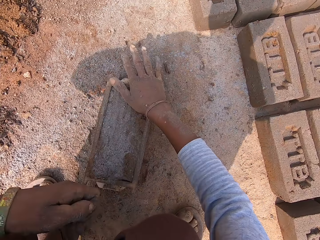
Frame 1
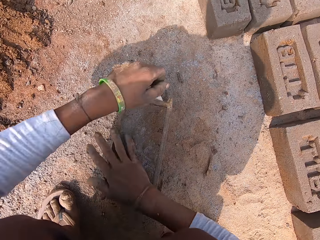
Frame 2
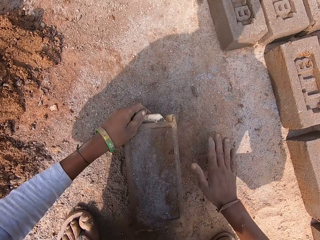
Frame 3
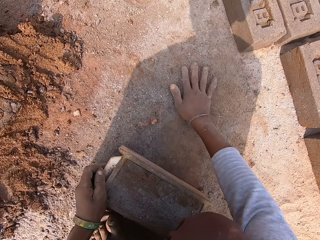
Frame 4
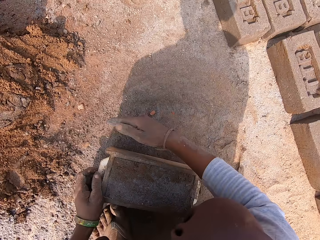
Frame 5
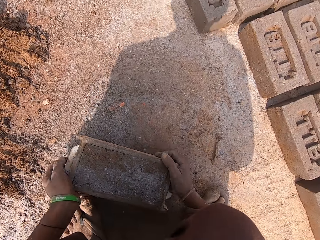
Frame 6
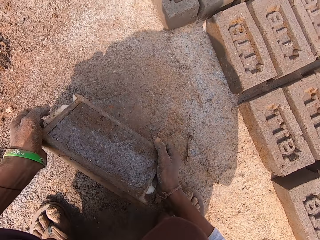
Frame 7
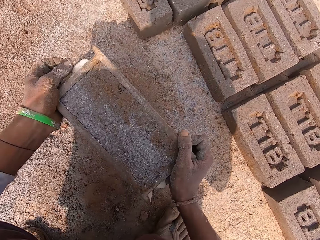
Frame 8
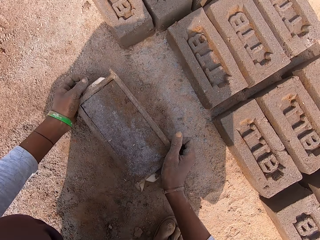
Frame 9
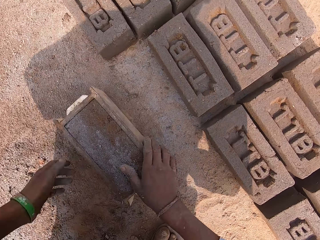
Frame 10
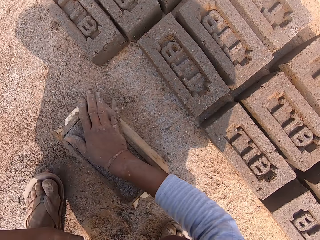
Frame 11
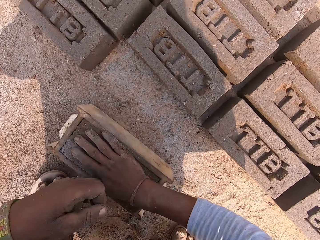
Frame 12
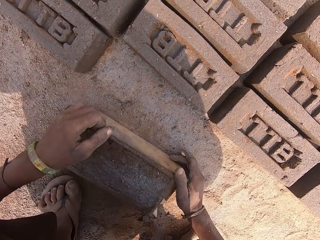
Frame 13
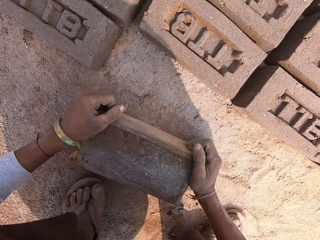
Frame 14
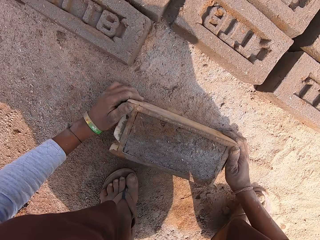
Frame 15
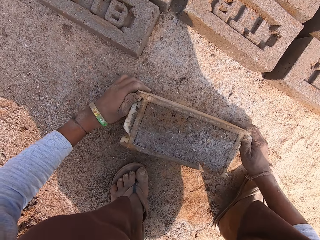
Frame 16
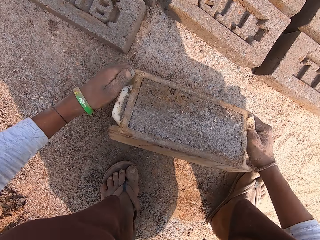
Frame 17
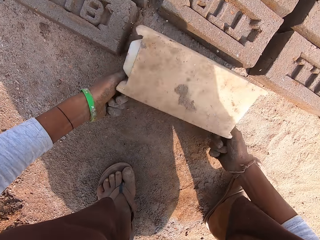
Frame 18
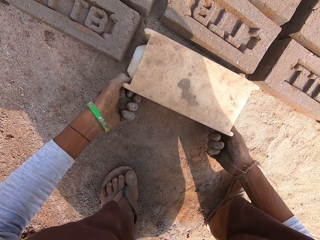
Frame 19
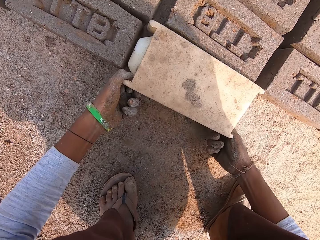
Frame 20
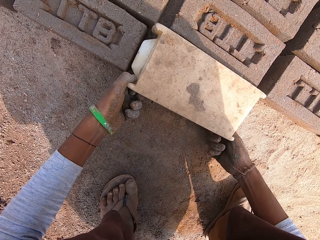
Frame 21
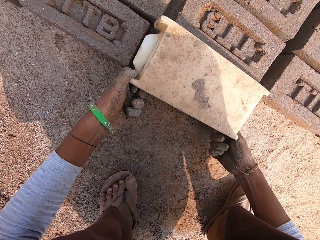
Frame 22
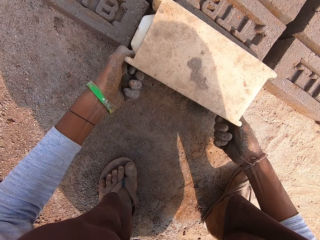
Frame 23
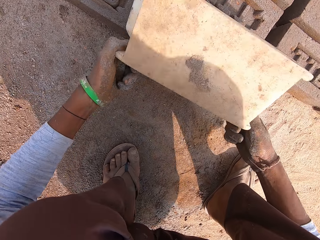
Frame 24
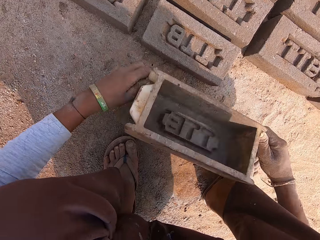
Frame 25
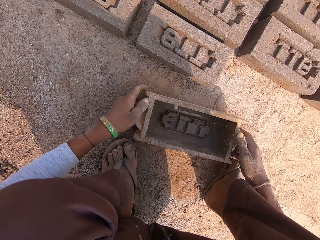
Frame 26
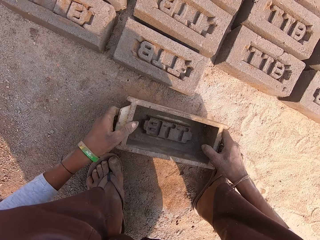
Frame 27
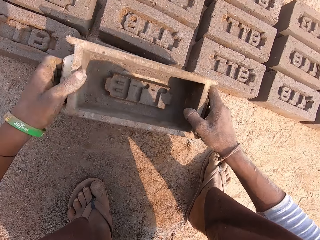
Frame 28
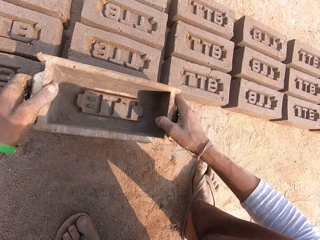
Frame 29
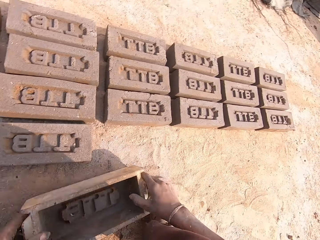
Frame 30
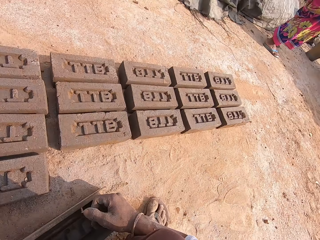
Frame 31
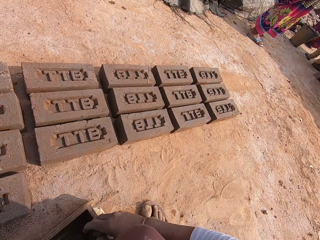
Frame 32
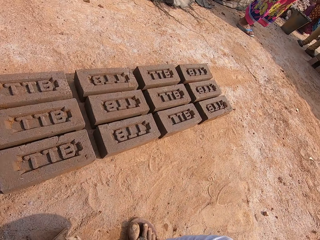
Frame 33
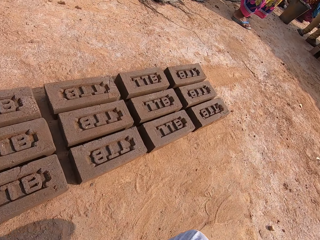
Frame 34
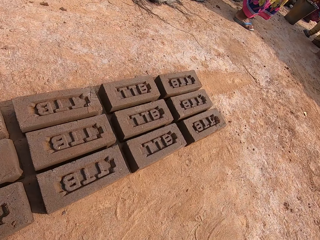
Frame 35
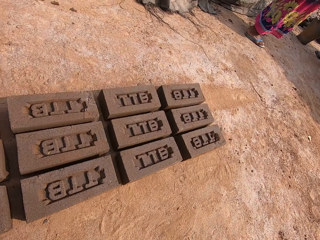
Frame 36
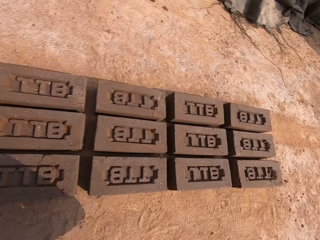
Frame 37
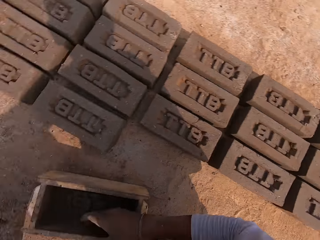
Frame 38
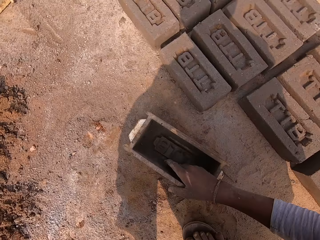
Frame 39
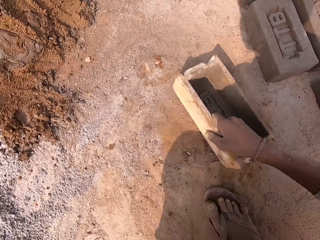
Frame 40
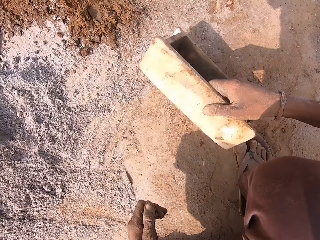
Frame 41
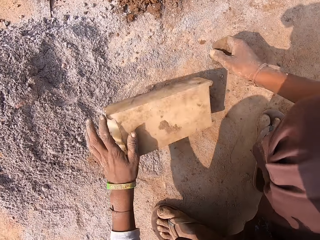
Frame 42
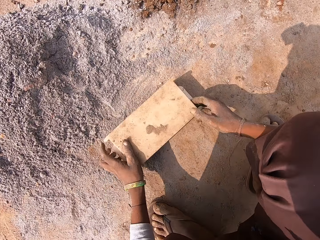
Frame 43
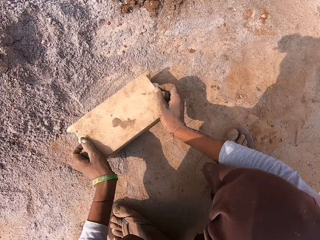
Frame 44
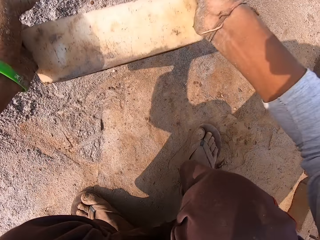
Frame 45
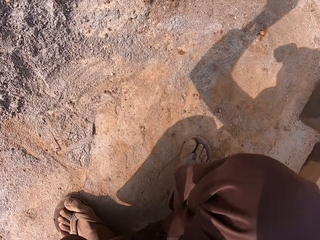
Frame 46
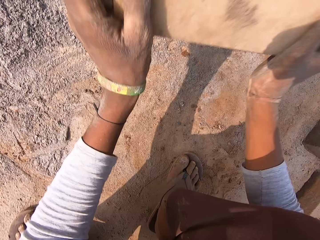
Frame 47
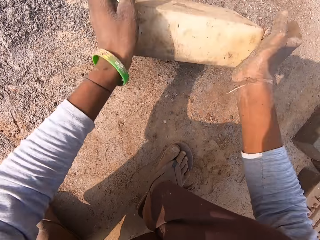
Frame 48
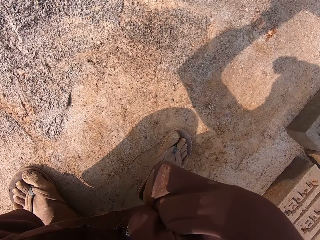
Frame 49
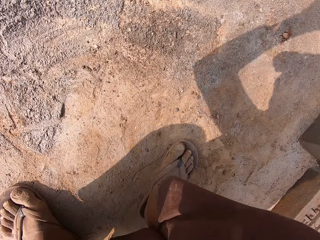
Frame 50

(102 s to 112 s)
The camera wearer holds mud. He sweeps clay mold from the ground with his right hand. He picks up a plastic. He moves the block mold pan with both hands. He drops the plastic. He holds the mud. He turns over the block mold pan on the ground with both hands. He throws the mud. He removes the plastic from the mud. He raises the block mold pan with both hands. He drops the block mold pan on the ground with both hands. He puts the plastic on the mud. He puts the plastic down. He looks around. He drops the plastic. He picks the block mold pan from the ground with both hands and hits the block mold pan on the ground with both hands.

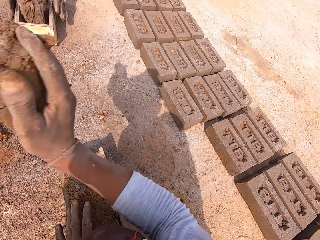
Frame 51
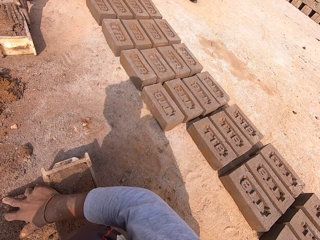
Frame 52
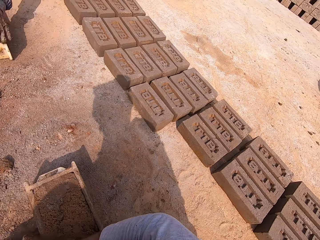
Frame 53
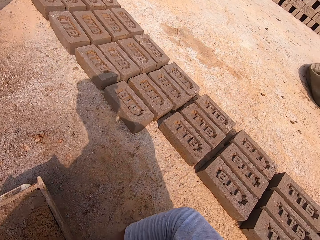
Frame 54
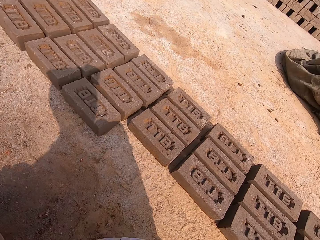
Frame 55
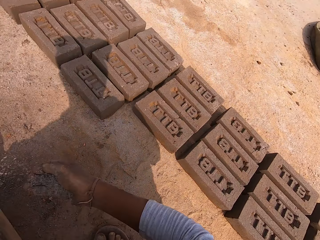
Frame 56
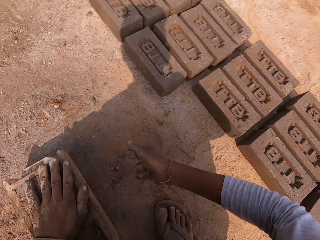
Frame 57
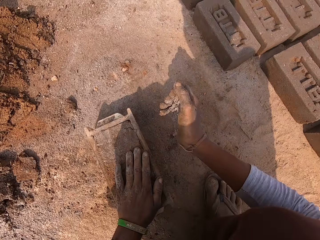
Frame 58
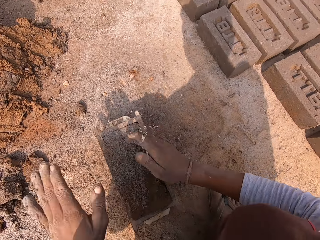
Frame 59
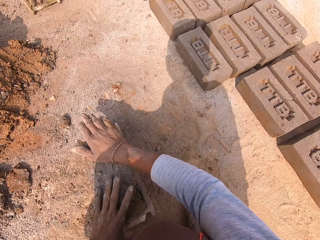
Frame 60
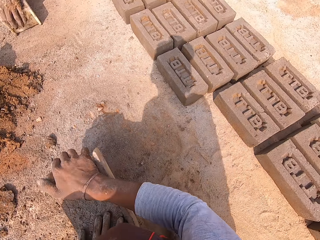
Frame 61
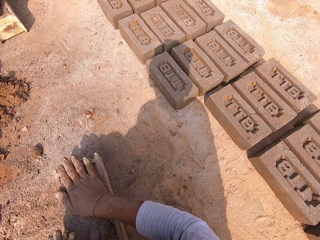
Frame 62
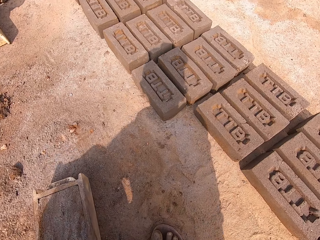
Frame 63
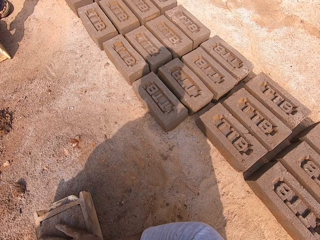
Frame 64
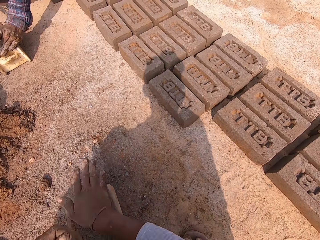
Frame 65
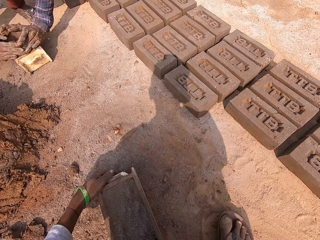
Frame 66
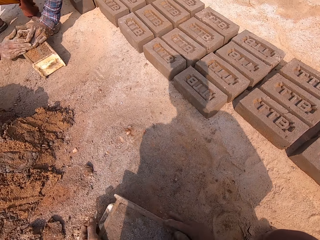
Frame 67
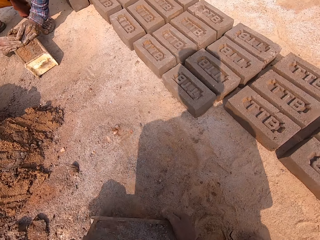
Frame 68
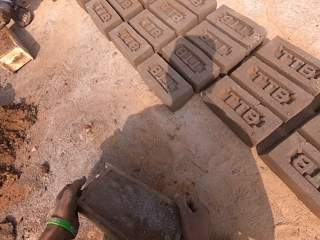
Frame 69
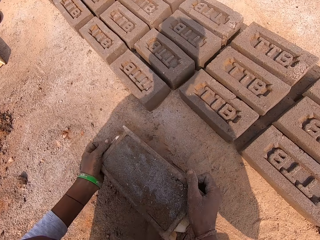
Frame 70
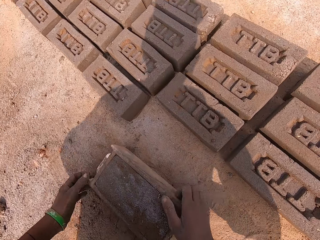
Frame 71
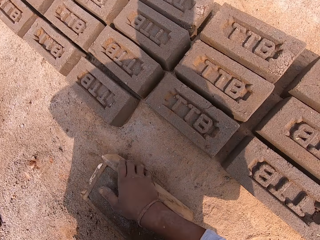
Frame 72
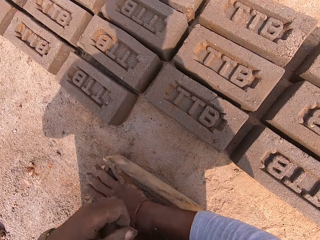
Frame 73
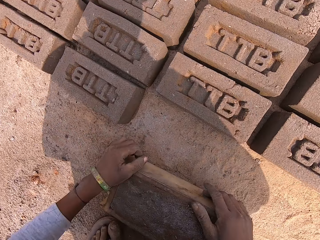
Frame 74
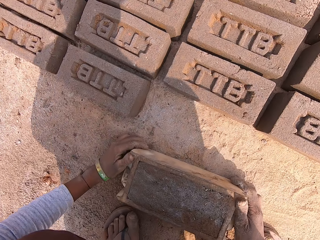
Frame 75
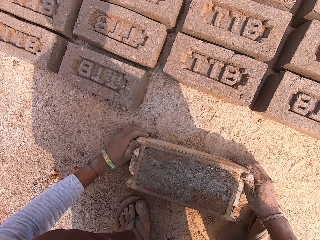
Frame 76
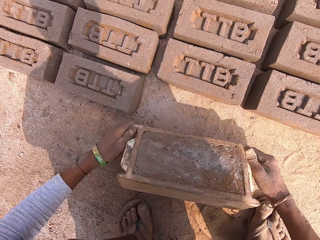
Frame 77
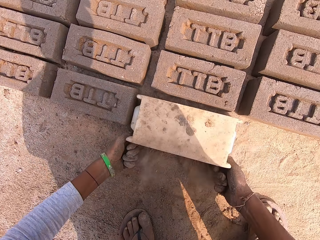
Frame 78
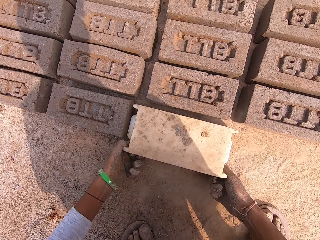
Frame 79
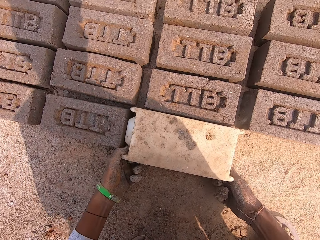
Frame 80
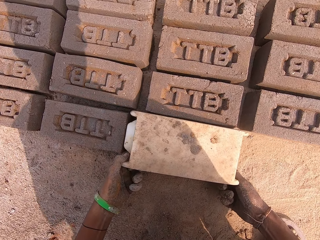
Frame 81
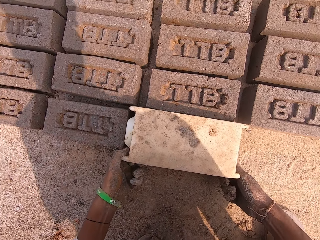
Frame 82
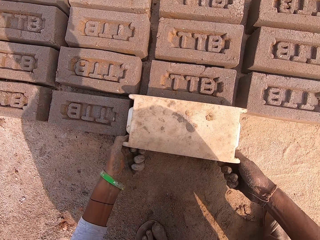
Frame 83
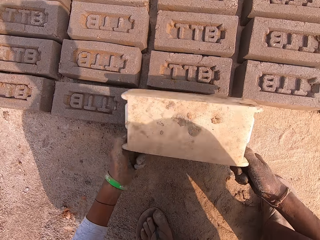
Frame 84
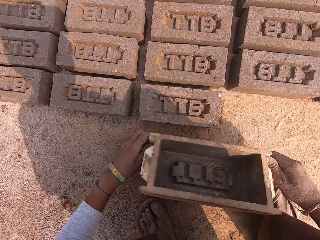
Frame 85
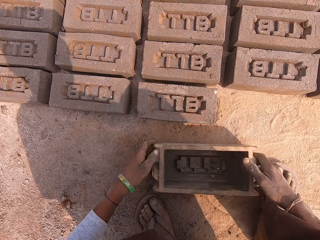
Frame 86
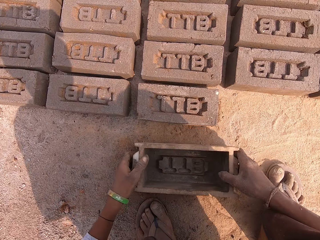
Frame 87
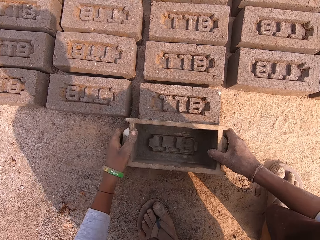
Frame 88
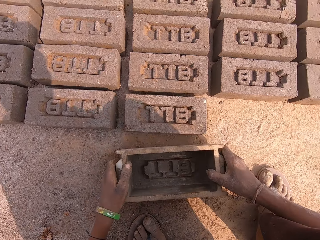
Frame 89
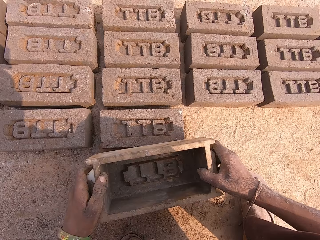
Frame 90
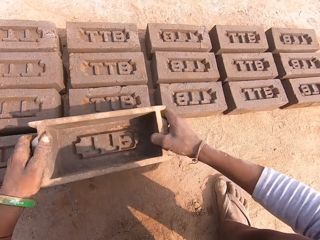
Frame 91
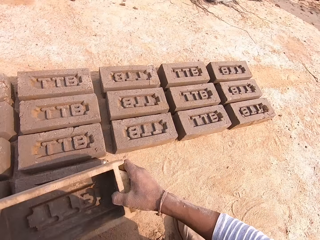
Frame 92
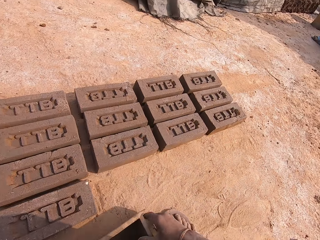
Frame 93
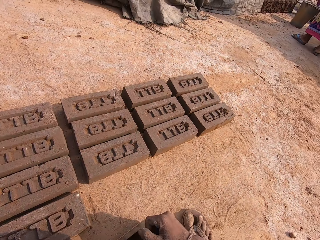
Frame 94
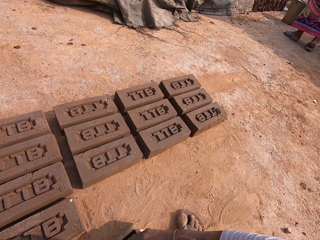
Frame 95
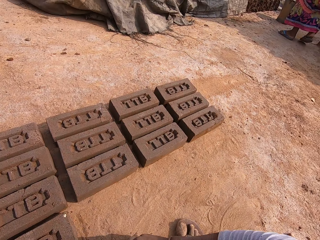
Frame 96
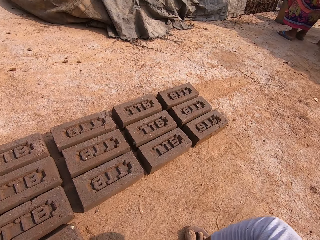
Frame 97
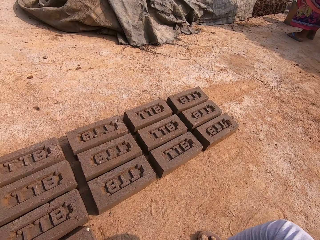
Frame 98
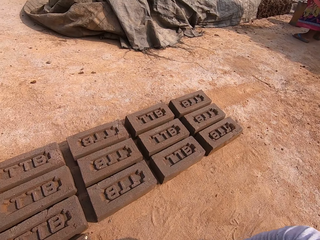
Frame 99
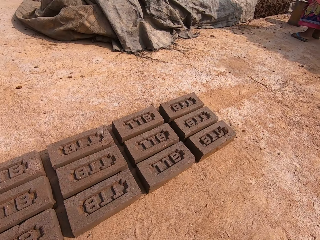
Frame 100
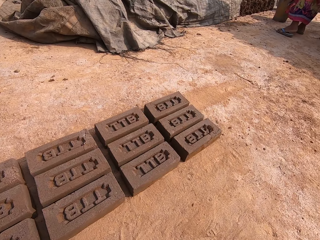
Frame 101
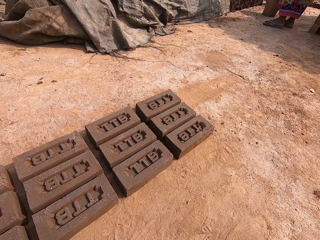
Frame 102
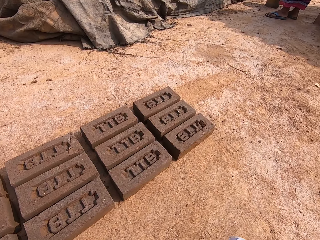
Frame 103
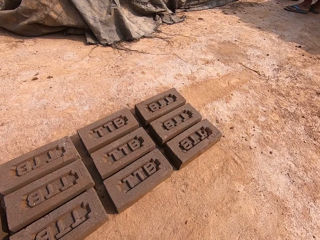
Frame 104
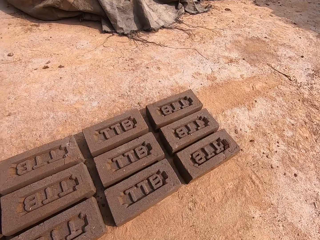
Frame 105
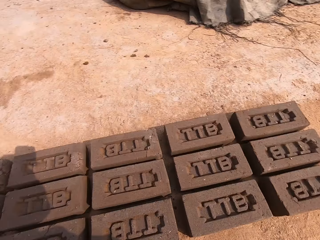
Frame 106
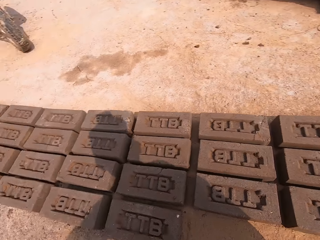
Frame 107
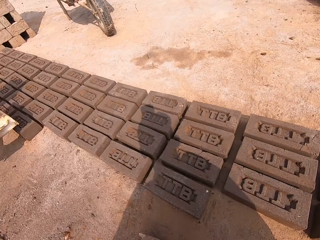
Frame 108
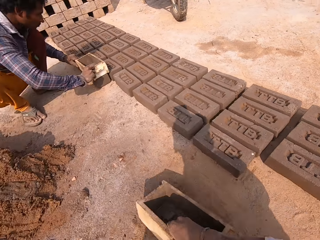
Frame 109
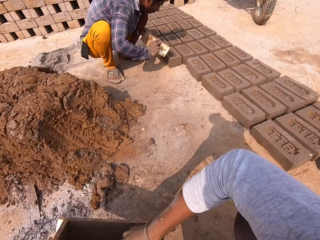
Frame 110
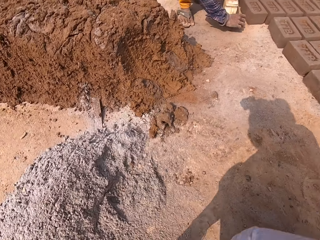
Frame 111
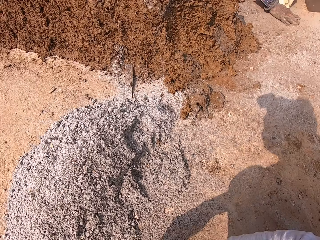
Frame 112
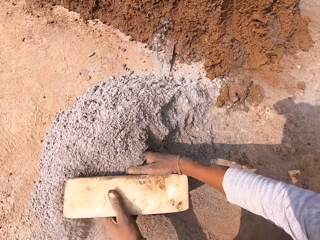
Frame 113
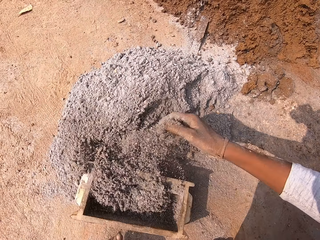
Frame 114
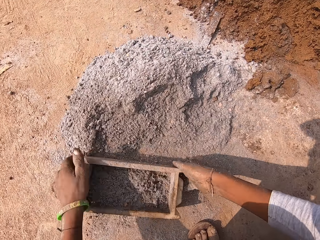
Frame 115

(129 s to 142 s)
The camera wearer takes out some clay mold from the top of the block mold pan with both hands. He throws the clay mold on the ground with his right hand. He throws soil on mud. A person holds a plastic. The camera wearer smoothens the clay mold in the block mold pan on the ground with both hands. He holds the plastic. He moves the wooden clay mold on the ground with both hands. He picks up the plastic. He puts down the plastic. He holds the plastic. He turns over the block mold pan on the ground with both hands. He pours the mud. He raises the block mold pan with both hands. He pulls the plastic from the mud. He drops the block mold pan on the ground with both hands. He pushes the plastic. He puts the plastic on the mud. He looks around. He moves the block mold pan on the ground with both hands. He looks around again.
